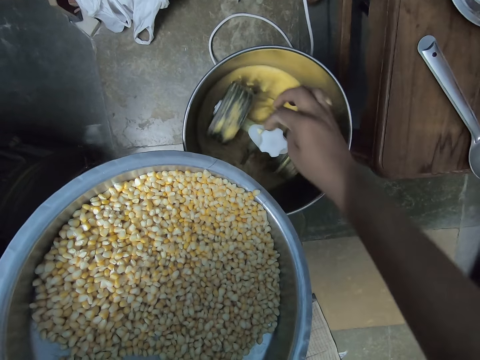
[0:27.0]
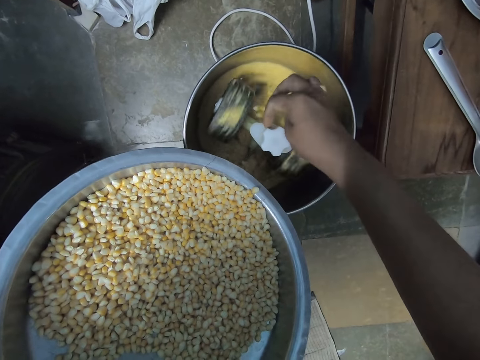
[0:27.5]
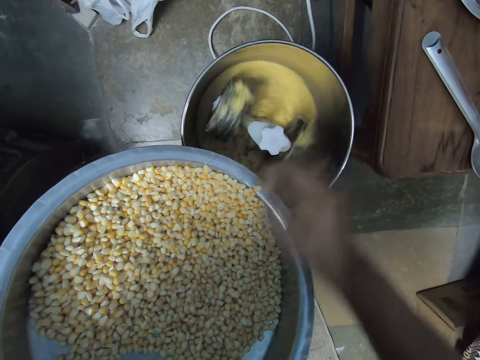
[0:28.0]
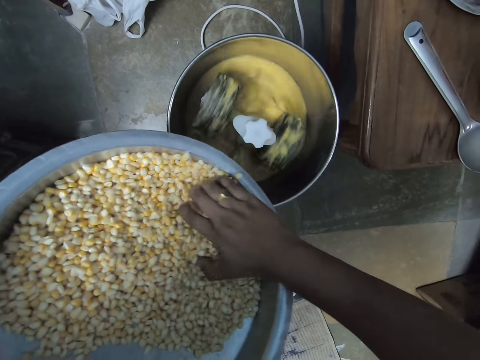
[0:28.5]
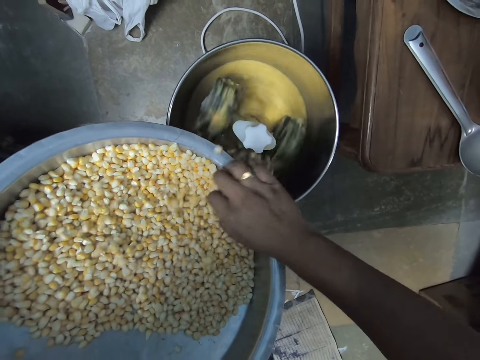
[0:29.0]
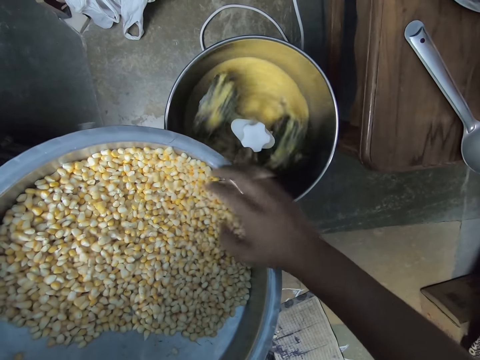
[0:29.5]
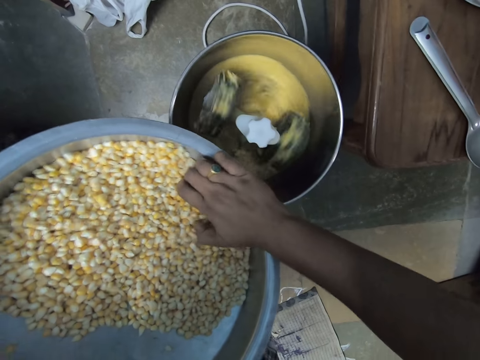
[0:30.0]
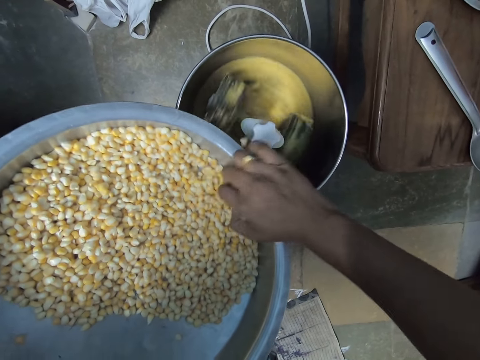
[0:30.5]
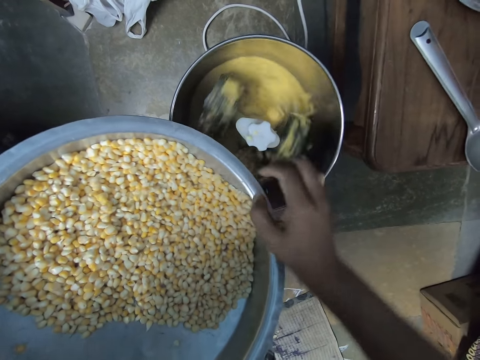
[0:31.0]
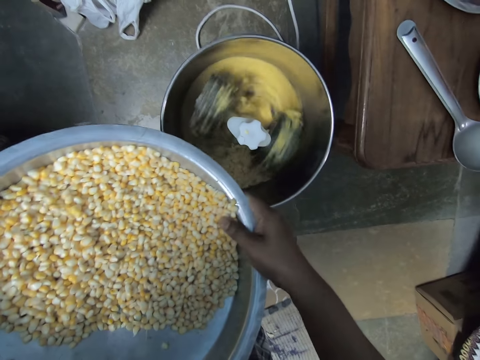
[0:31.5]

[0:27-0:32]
The camera wearer moves some corn kernels in the mixer with his right hand. He pours some corn kernels from the bowl in his left hand into the mixer with his right hand. He touches the bowl in his left hand with his right hand.

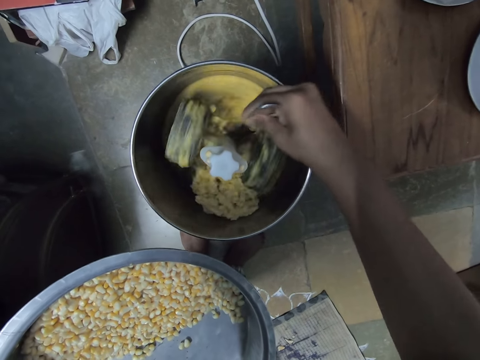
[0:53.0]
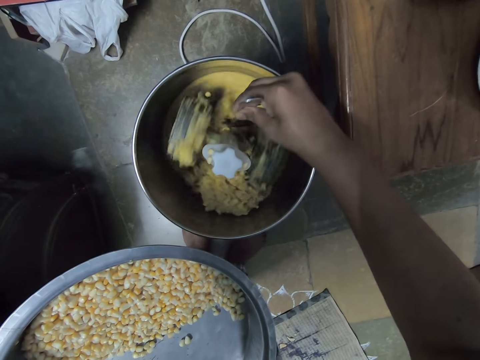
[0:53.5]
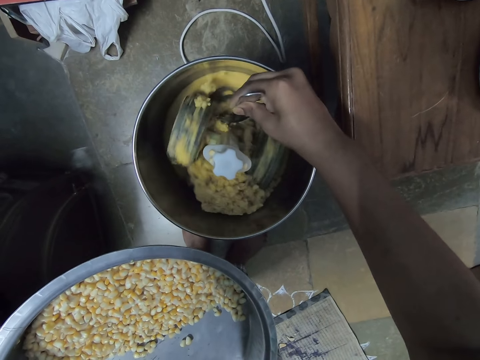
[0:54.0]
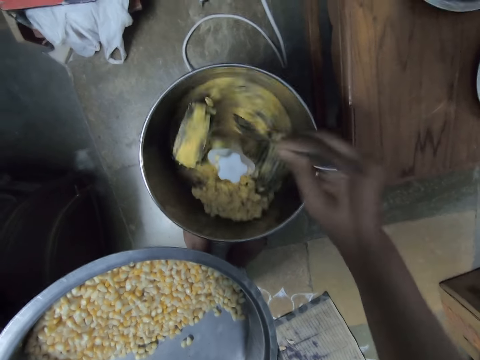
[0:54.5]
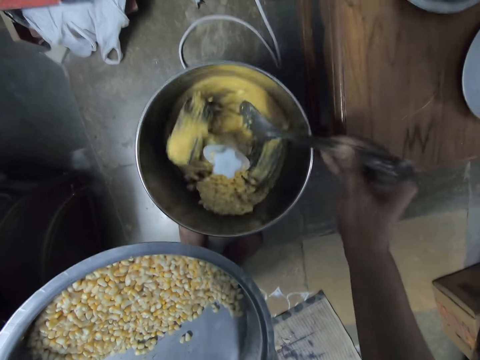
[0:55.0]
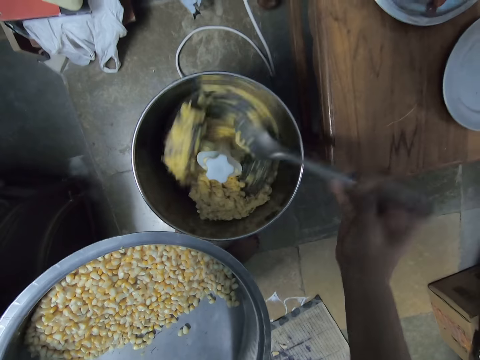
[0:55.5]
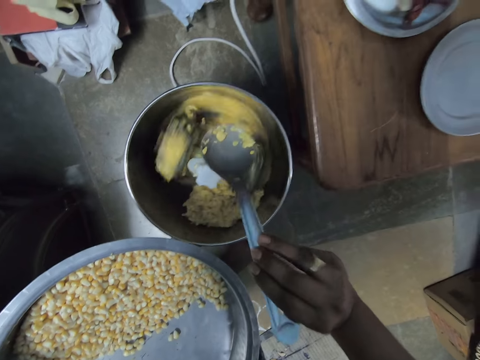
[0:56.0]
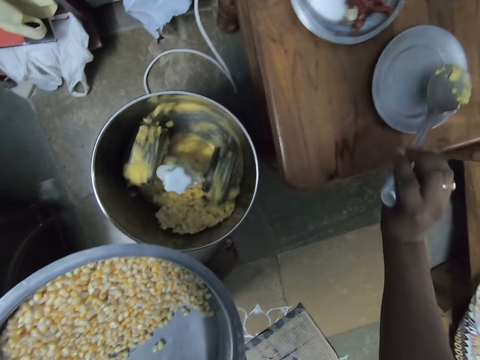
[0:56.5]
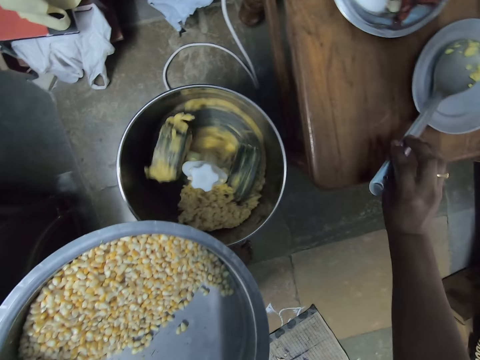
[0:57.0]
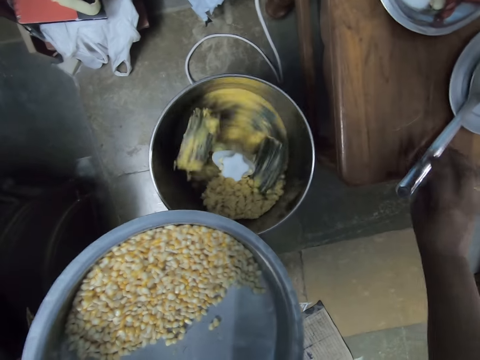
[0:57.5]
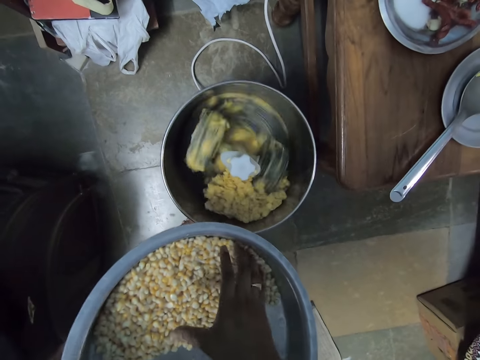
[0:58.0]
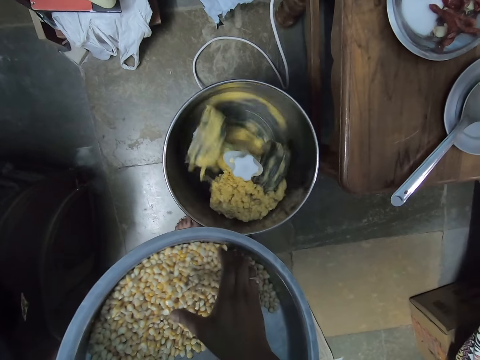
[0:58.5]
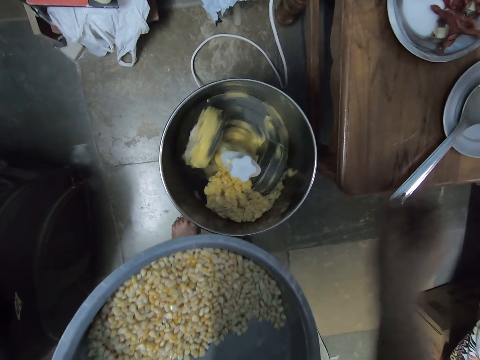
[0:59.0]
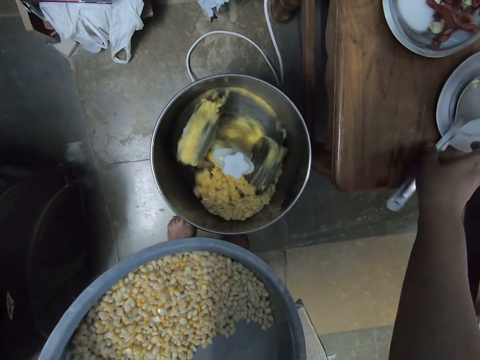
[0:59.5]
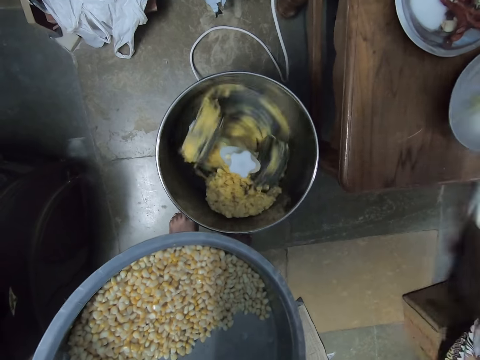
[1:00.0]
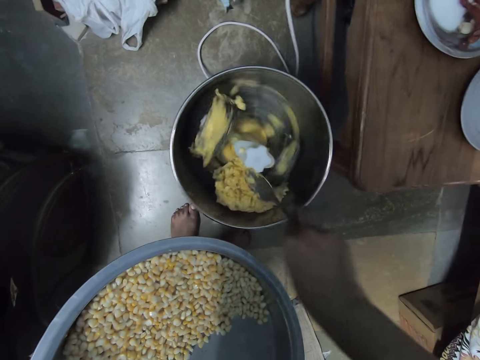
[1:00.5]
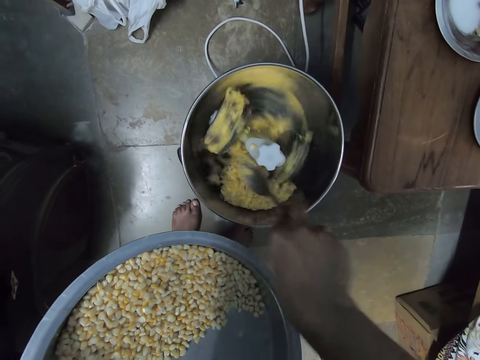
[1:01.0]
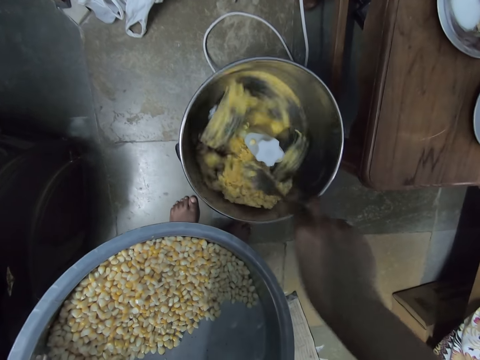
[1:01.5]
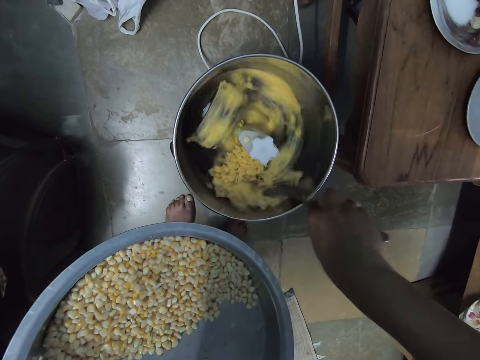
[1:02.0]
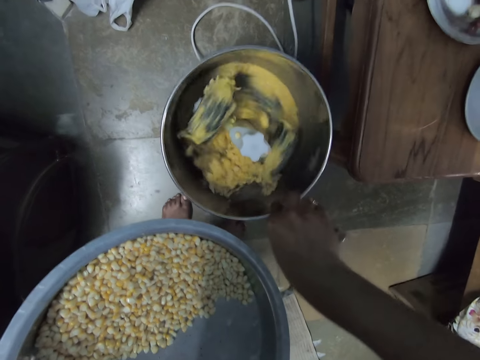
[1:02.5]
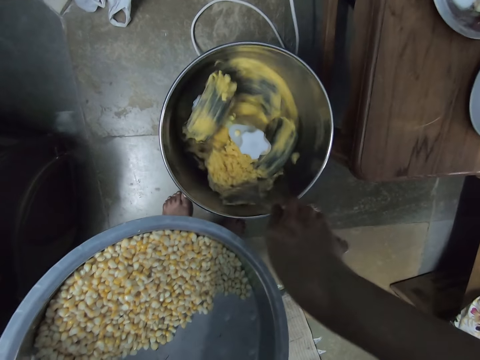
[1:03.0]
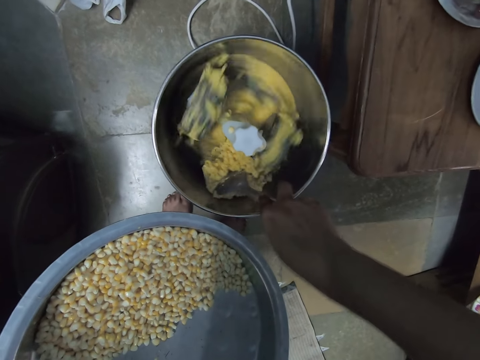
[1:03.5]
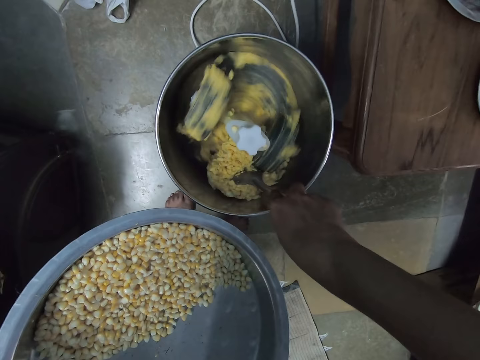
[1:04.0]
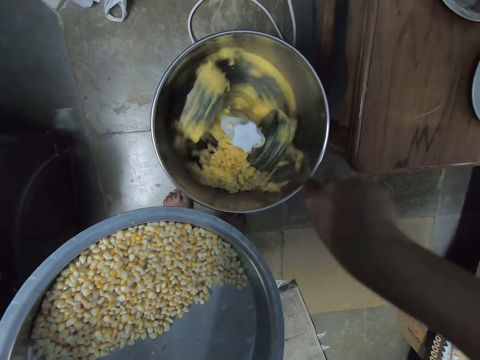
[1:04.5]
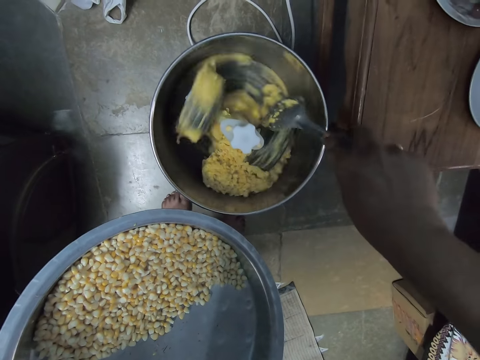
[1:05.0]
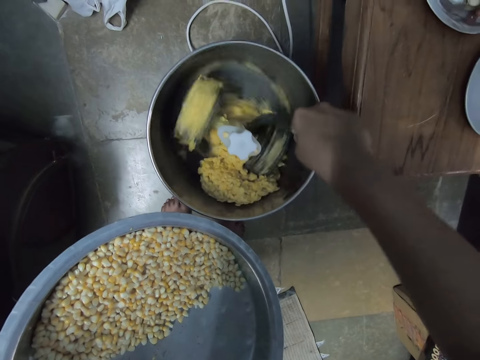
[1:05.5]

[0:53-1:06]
The camera wearer dips the spoon inside the blender. He looks at the spoon. He places the spoon in his right hand on a plate on the table. He touches some corn kernels in the bowl in his left hand with his right hand. He picks up the spoon from the plate with his right hand. He stirs the mixture in the mixer with the spoon in his right hand. He removes stuck corns inside the blender with the spoon.

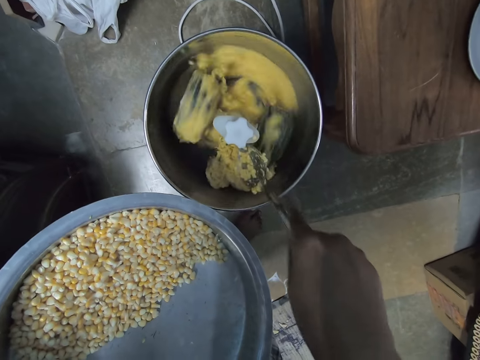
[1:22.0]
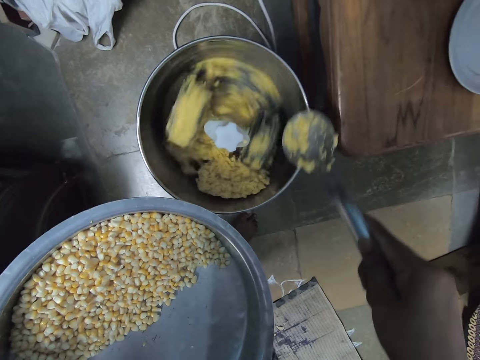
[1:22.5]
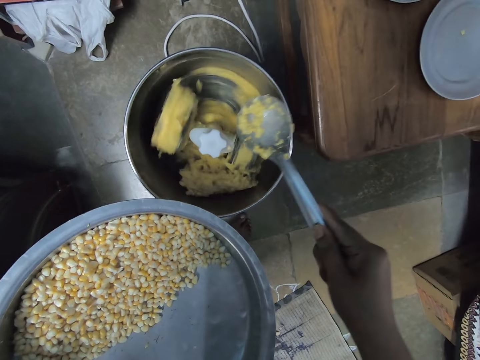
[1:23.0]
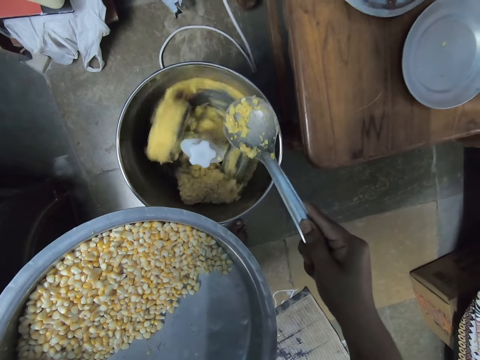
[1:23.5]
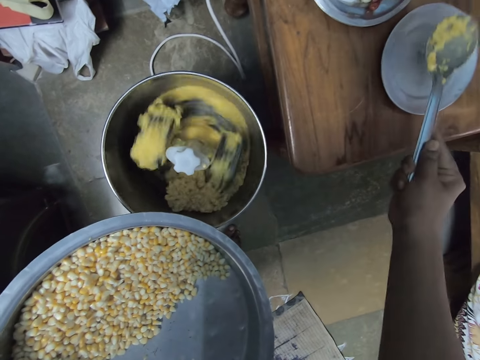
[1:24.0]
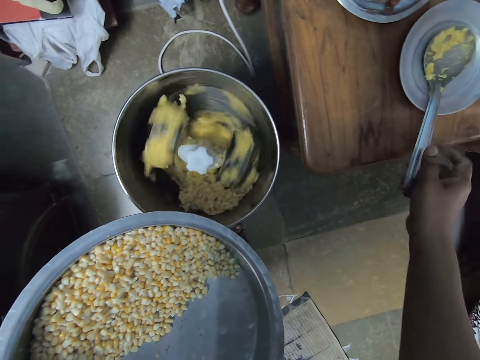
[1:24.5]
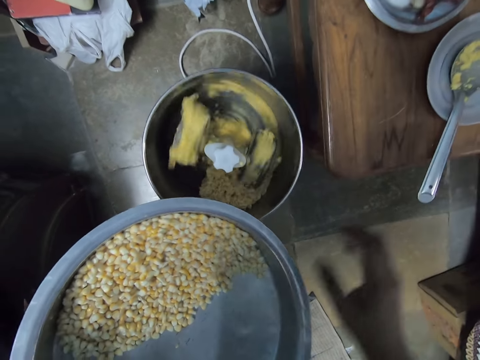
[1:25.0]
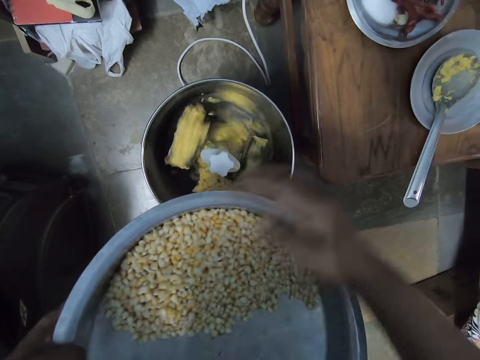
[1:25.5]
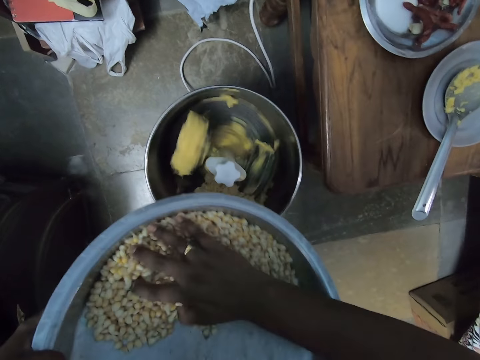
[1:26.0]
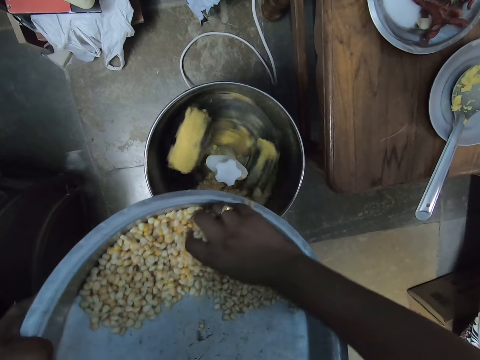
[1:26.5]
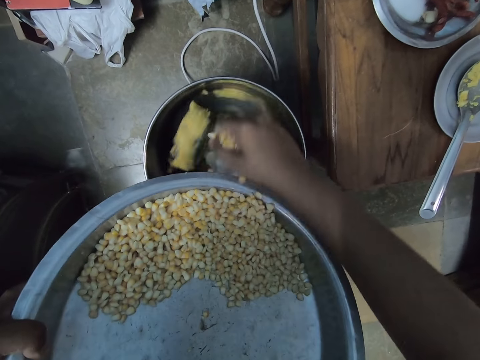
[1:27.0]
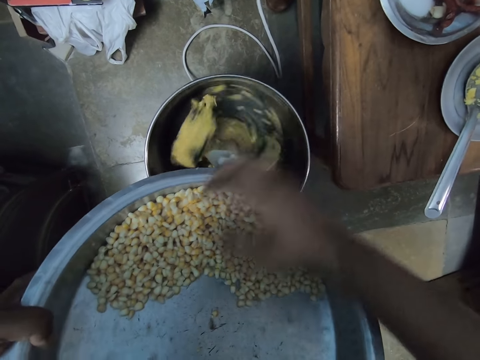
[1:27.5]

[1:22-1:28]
The camera wearer looks at the spoon. He places the spoon in his right hand on a plate on the table. He pours some corn kernels from the bowl in his left hand into the mixer with his right hand. He picks the maize corns with the right hand.

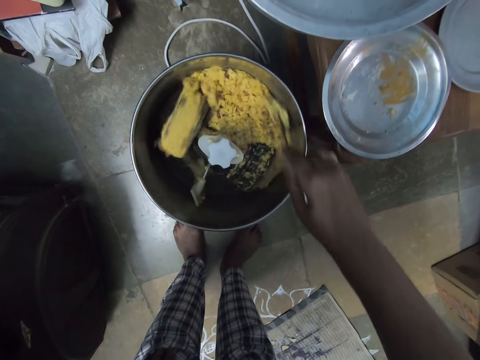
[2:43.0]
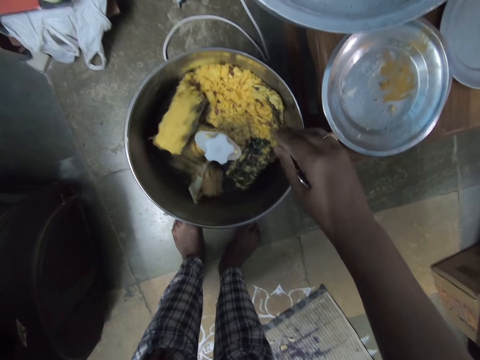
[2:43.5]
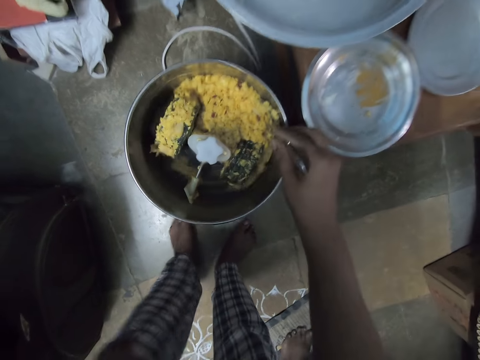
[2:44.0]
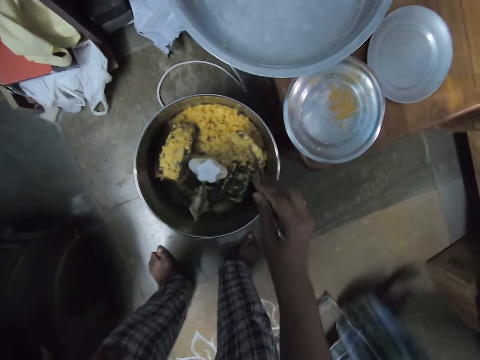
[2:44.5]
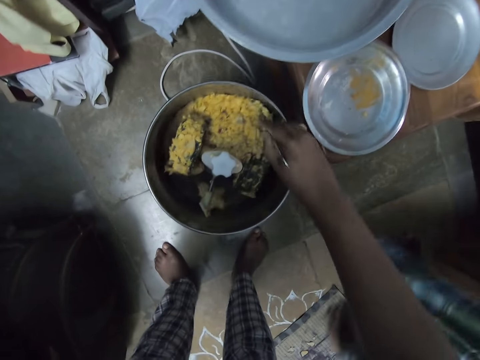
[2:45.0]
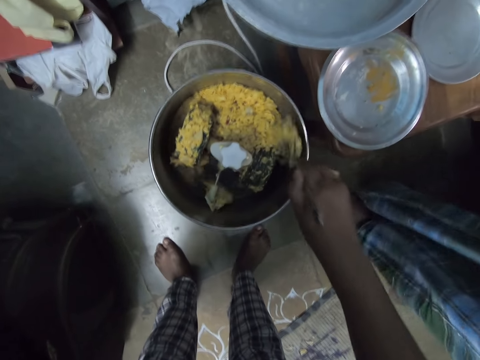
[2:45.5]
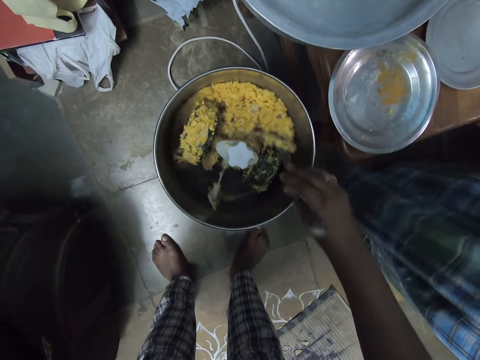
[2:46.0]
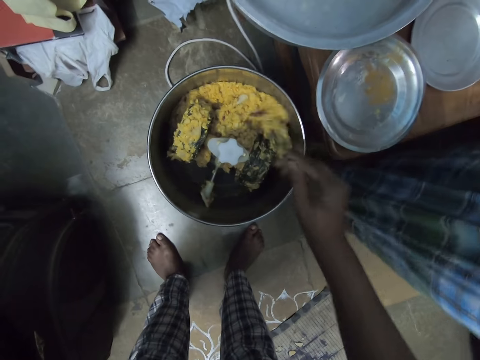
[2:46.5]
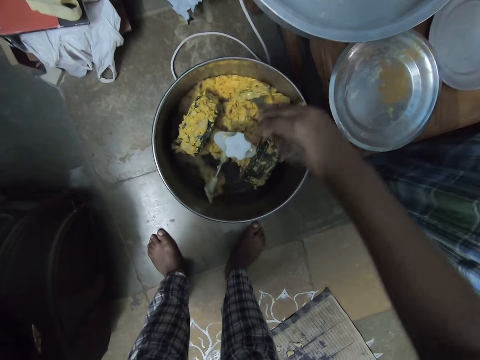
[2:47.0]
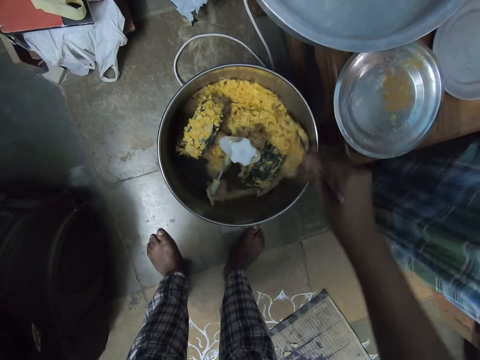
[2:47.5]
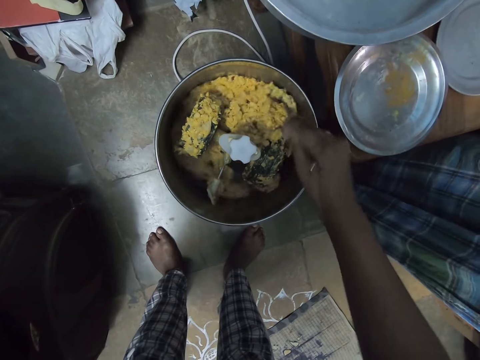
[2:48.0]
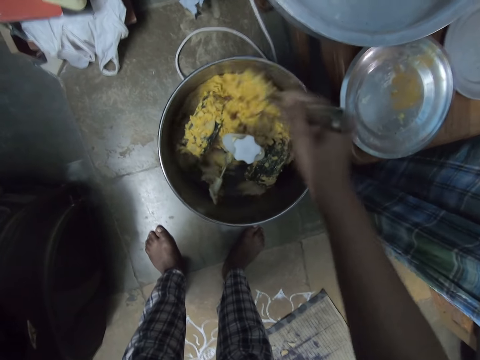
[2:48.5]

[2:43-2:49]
A woman walks by the camera wearer.
